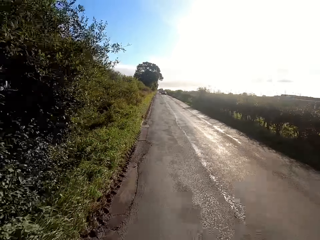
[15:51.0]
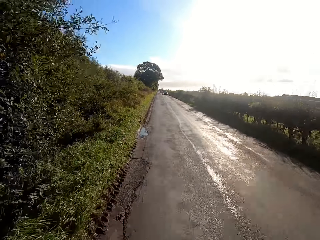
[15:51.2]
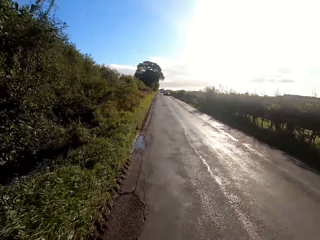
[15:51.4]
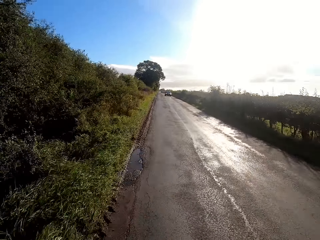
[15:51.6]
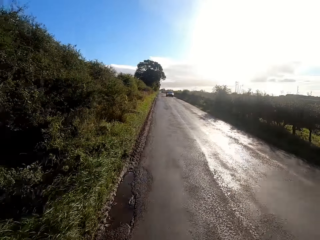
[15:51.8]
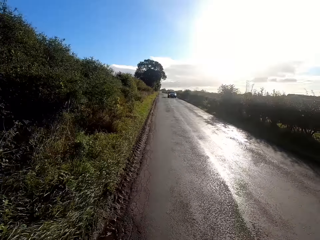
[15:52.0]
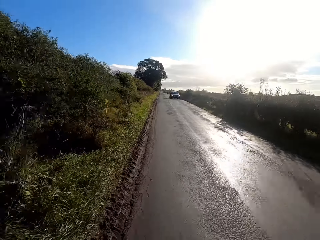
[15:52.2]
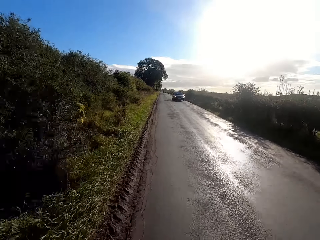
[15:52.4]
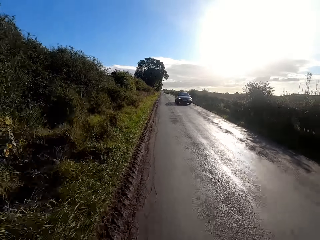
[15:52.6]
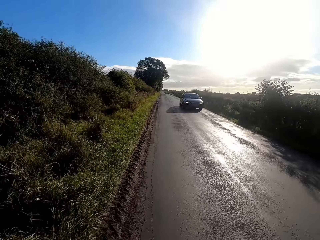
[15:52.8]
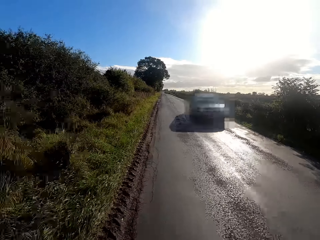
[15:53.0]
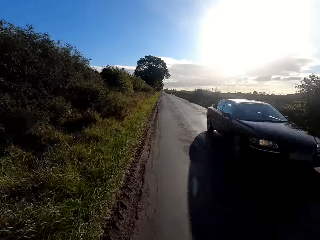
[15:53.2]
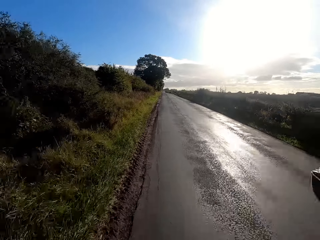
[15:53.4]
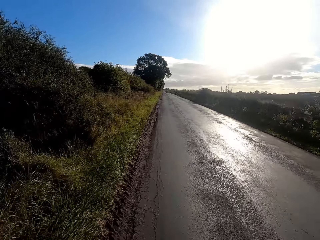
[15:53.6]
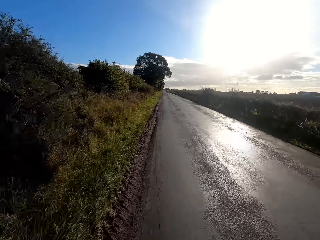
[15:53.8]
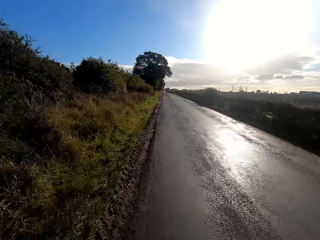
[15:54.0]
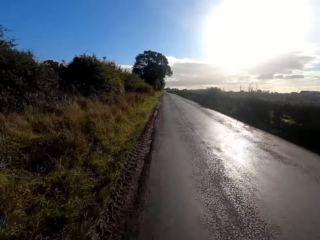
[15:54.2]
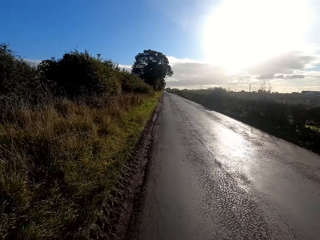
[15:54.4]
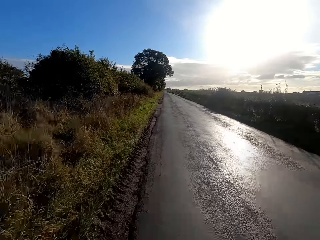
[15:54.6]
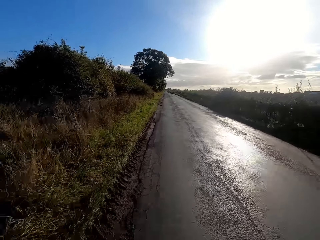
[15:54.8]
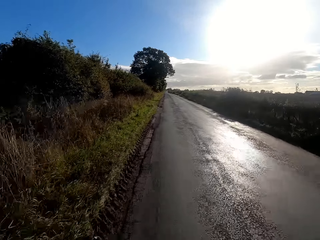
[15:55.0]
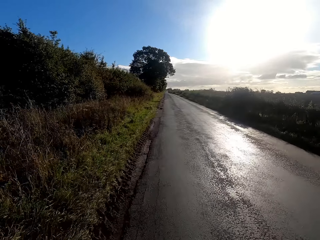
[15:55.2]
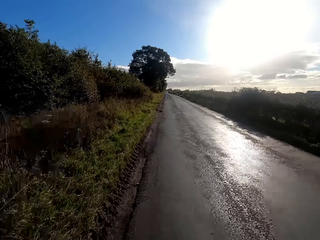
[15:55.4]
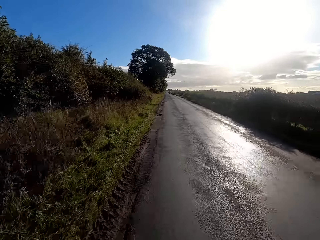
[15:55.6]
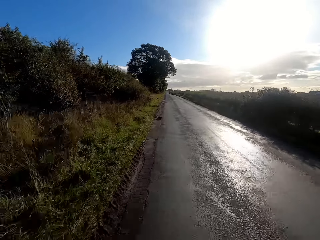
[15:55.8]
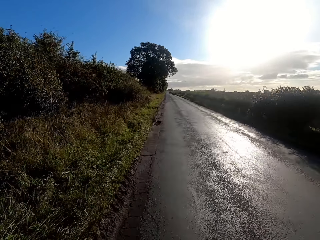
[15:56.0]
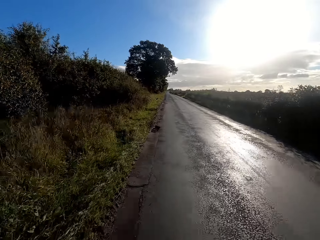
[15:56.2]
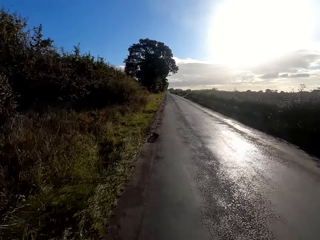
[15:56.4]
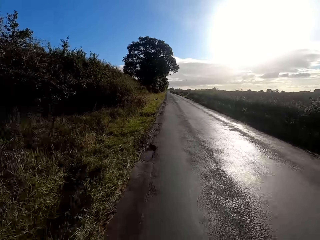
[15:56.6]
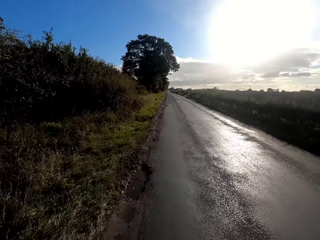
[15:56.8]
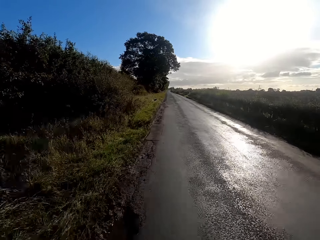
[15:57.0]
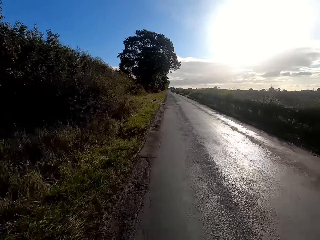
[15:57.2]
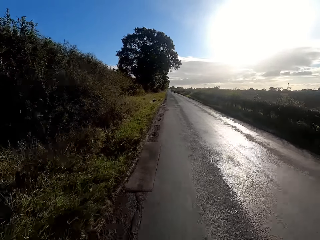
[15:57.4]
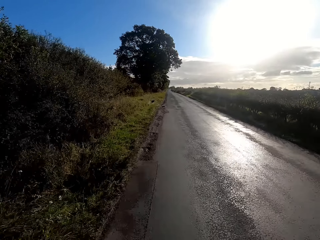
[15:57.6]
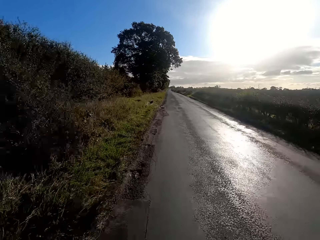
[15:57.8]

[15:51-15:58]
The camera wearer drives past a car.

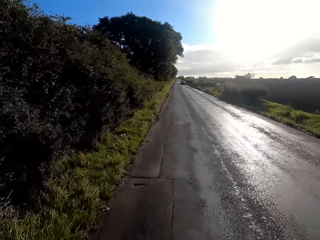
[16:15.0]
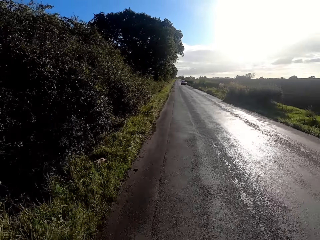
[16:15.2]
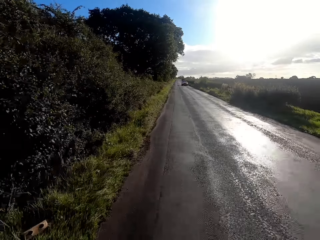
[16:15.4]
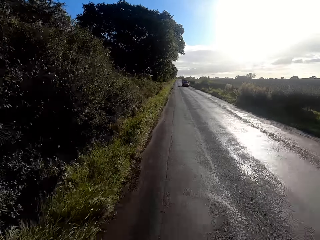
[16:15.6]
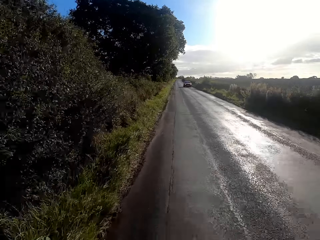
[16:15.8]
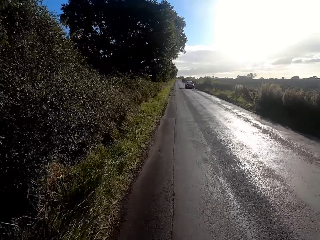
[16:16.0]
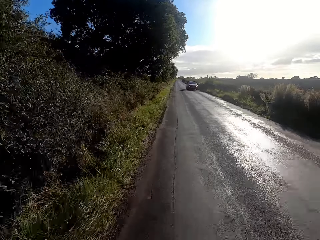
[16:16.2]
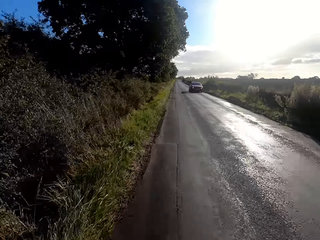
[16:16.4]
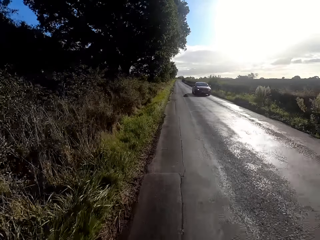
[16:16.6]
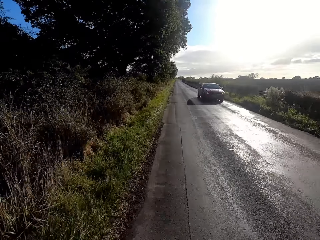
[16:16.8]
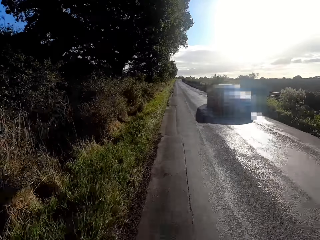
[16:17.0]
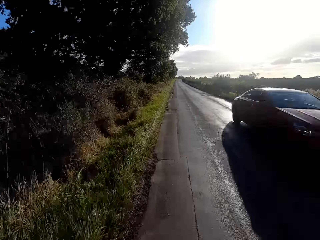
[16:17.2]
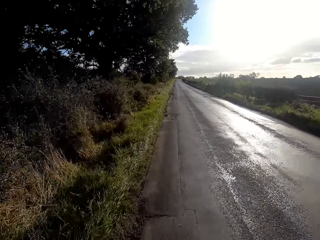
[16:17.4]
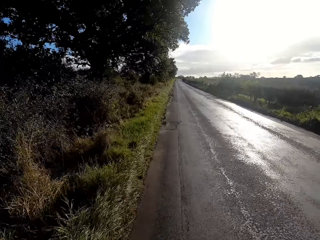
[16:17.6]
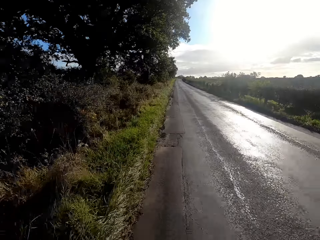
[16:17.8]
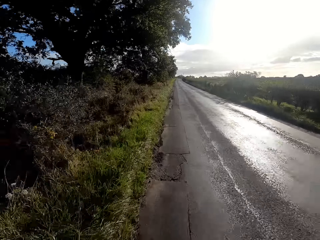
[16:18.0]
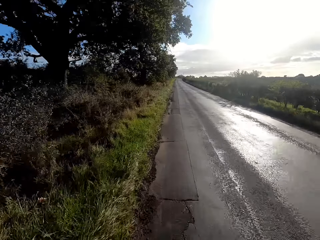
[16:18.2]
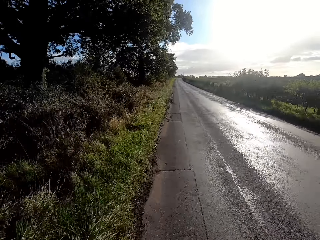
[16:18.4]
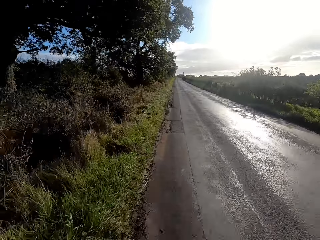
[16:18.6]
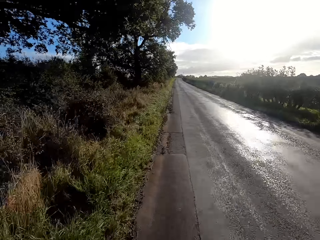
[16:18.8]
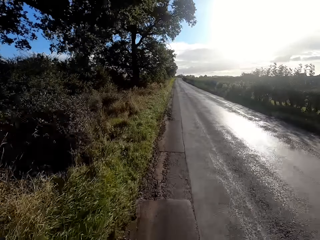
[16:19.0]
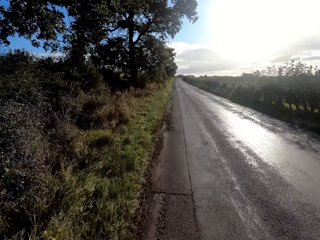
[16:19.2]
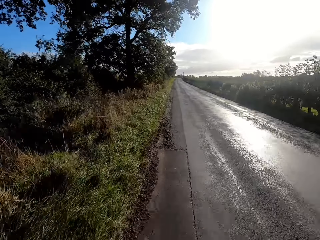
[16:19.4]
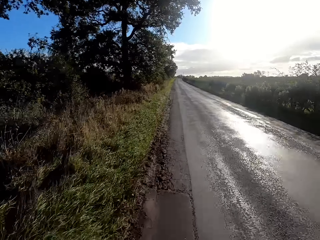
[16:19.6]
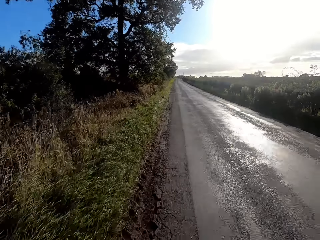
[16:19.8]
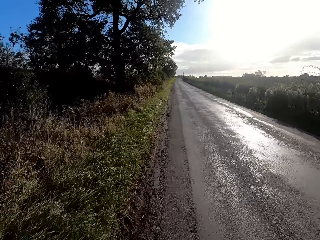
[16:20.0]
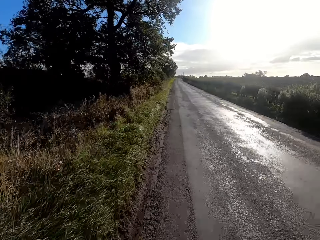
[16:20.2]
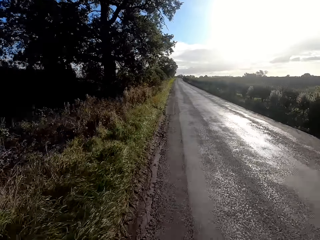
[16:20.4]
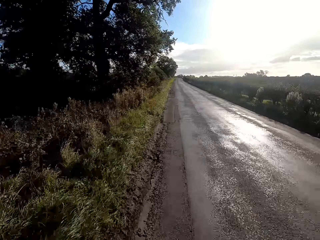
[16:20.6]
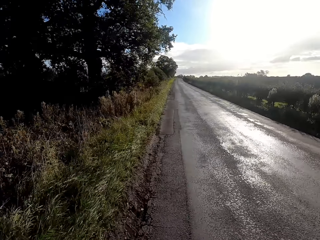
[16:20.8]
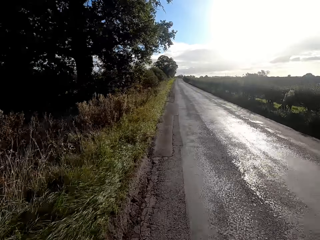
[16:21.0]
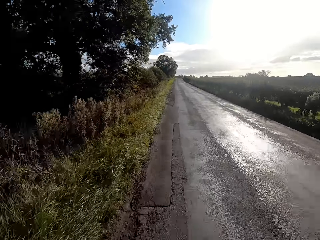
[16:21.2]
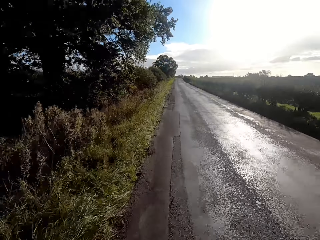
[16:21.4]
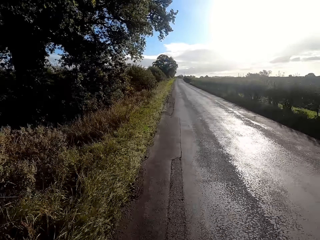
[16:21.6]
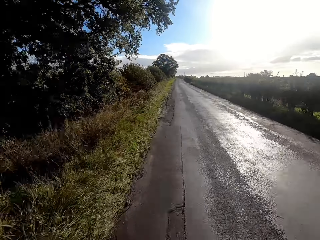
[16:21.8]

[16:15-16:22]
The camera wearer drives past a car.

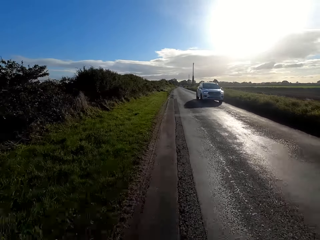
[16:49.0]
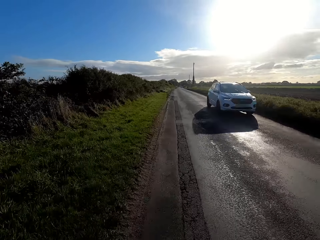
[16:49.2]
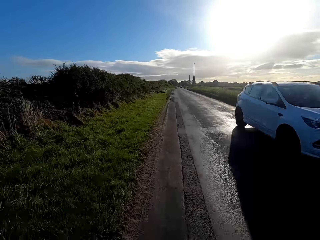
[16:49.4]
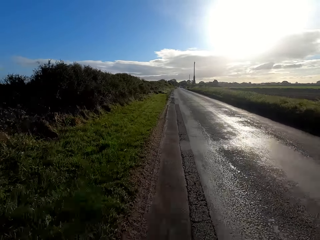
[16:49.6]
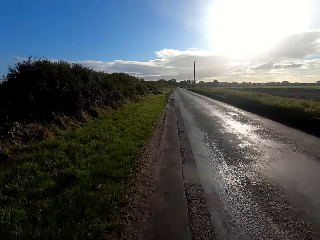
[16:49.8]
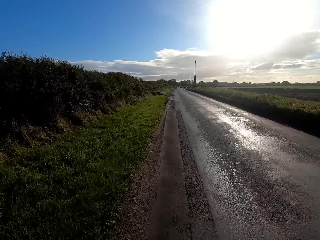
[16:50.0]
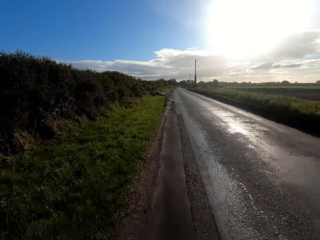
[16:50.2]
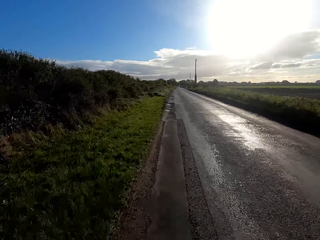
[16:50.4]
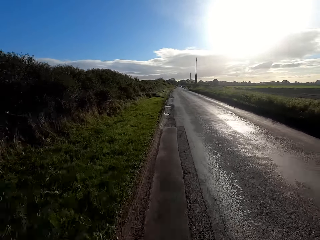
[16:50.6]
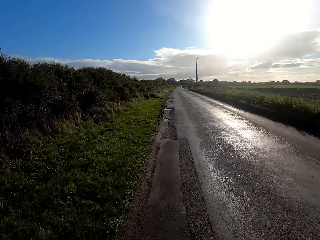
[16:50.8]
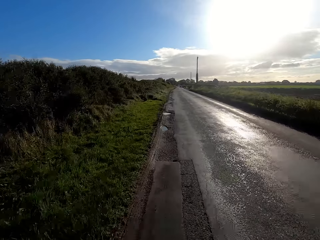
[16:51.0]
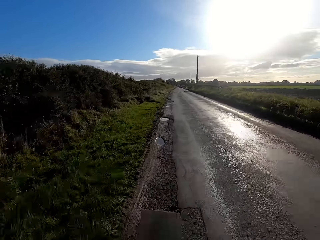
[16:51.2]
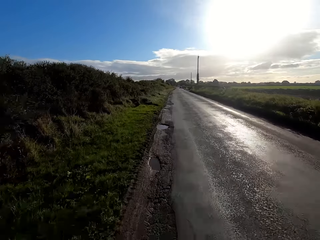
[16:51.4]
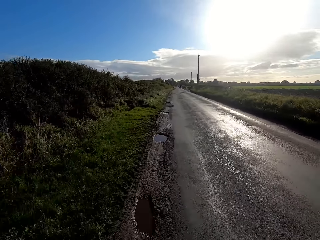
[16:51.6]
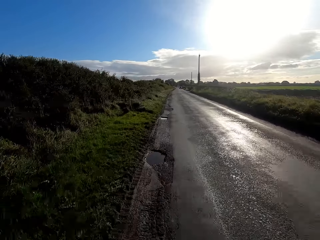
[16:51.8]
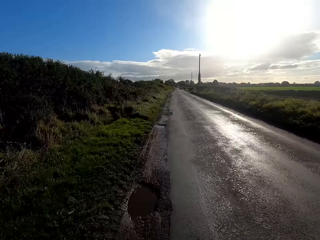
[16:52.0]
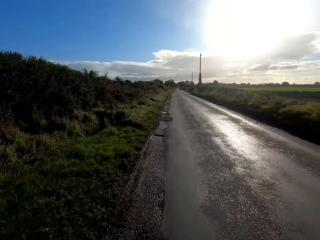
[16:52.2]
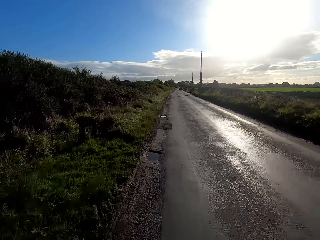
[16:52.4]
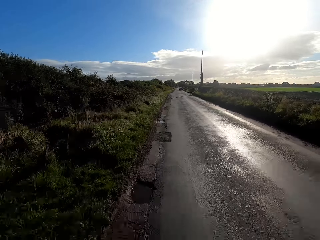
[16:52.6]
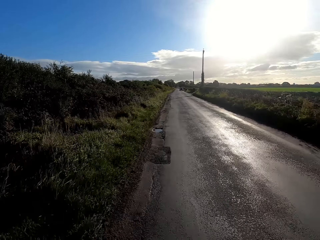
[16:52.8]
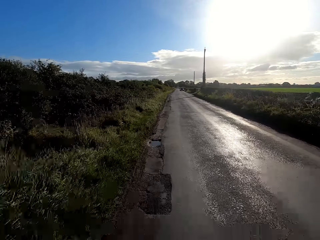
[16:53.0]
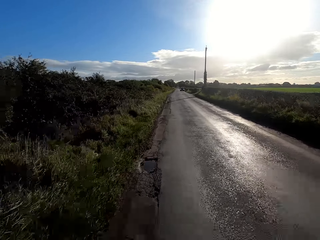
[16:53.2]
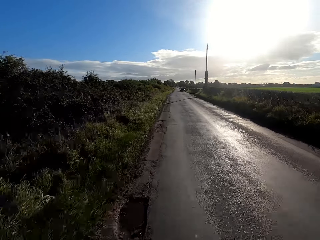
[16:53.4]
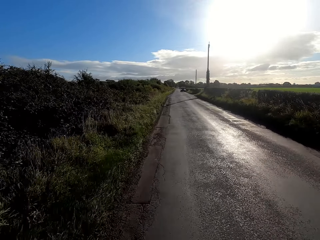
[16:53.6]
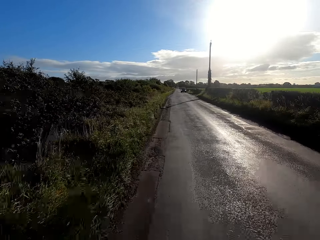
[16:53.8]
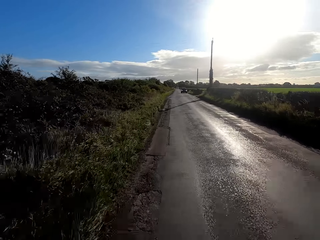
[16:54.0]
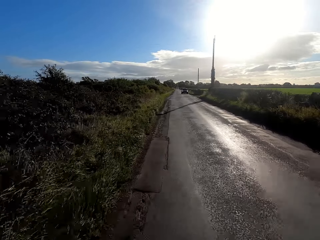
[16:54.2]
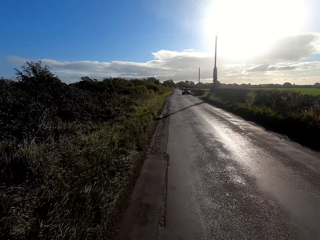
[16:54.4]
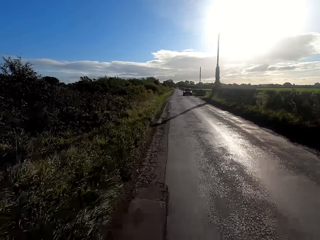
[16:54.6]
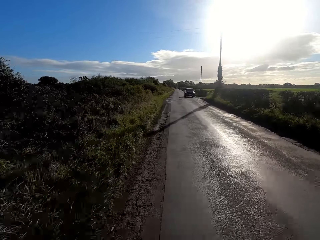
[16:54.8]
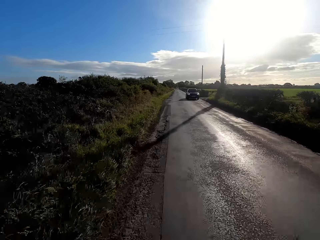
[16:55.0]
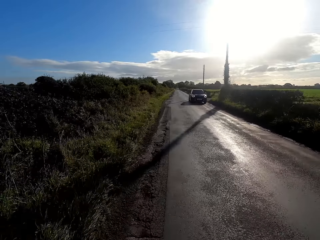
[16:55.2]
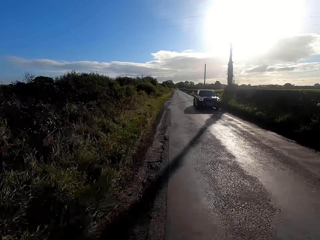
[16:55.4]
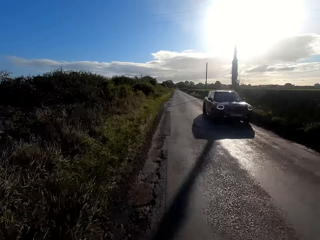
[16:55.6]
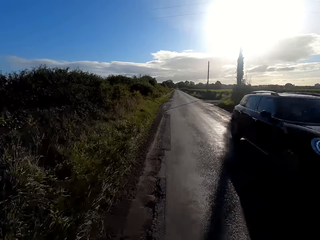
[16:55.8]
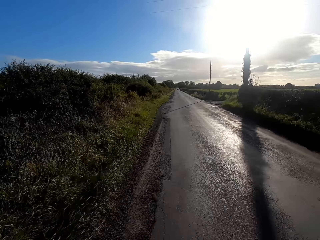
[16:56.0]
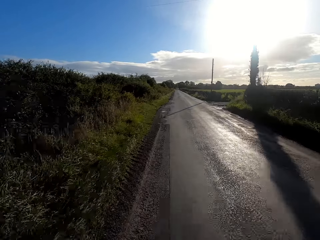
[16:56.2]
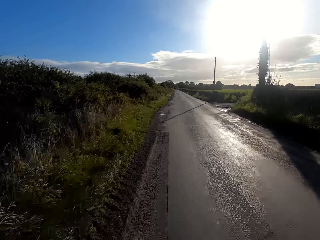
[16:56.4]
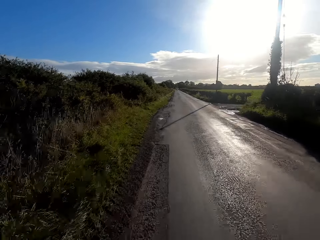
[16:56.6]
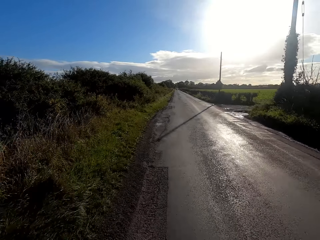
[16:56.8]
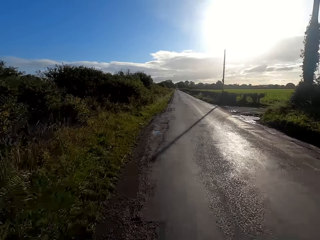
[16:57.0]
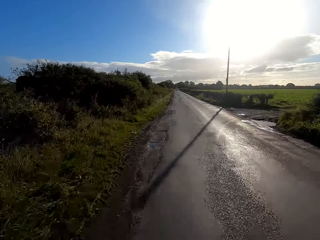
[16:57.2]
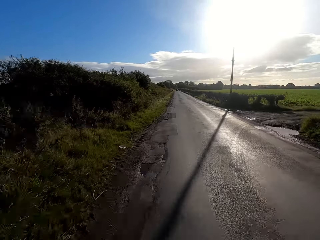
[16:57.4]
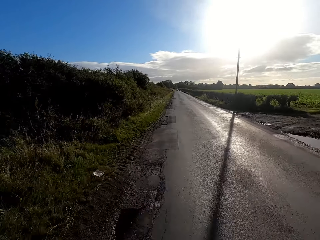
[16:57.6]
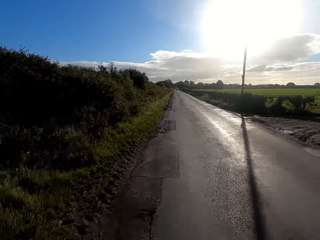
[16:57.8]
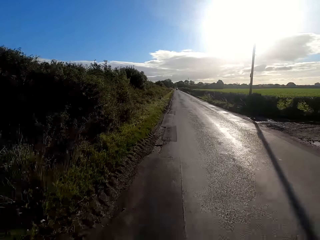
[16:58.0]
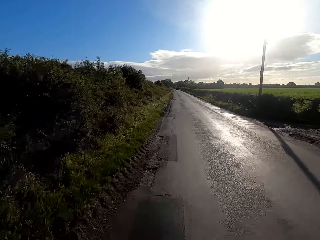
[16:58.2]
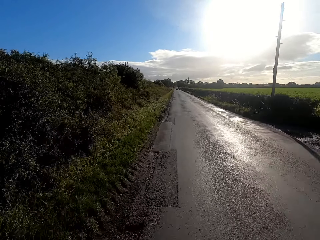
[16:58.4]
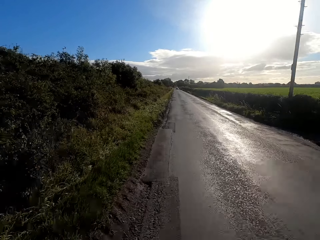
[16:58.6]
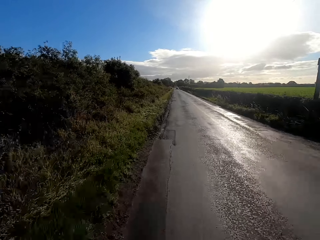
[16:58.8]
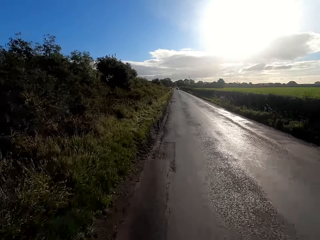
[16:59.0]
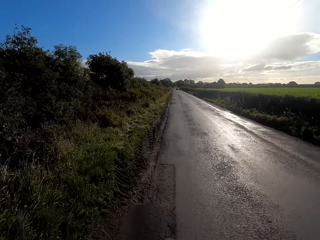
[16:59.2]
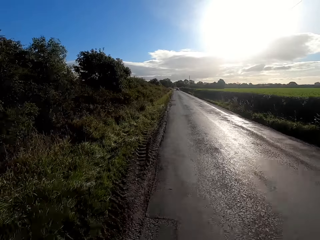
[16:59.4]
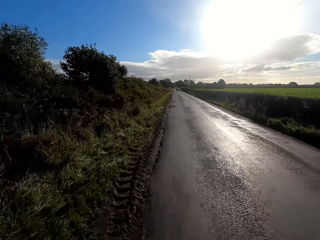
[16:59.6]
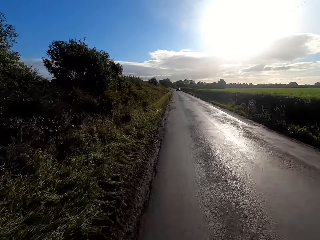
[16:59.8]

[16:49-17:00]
The camera wearer drives past a car. They drive past a car again.
